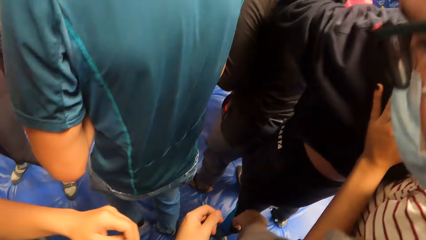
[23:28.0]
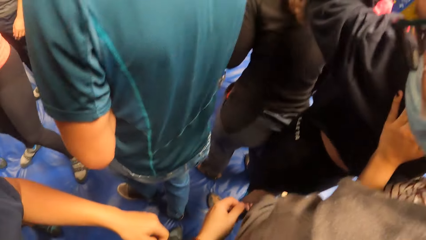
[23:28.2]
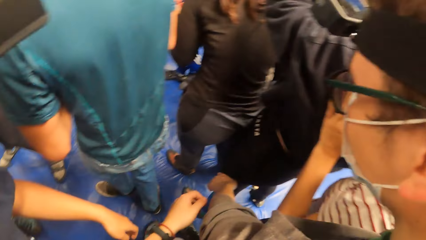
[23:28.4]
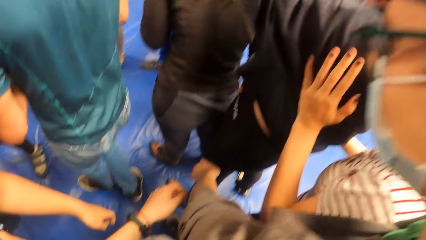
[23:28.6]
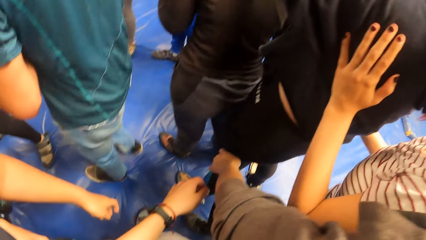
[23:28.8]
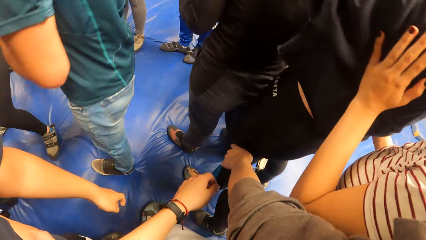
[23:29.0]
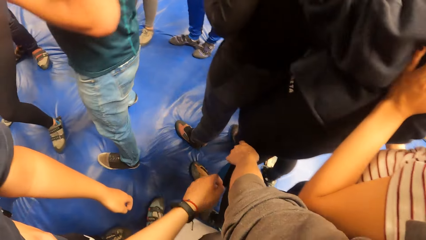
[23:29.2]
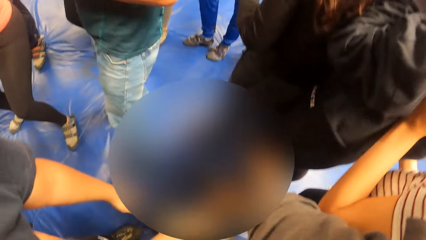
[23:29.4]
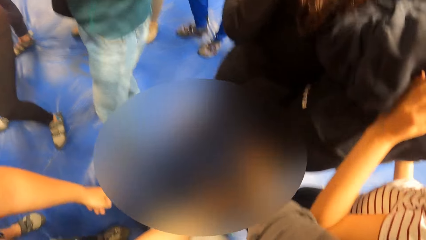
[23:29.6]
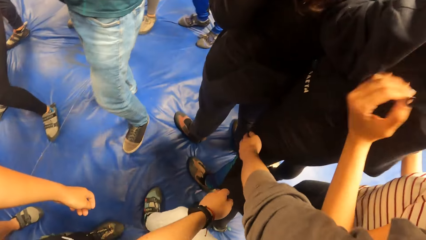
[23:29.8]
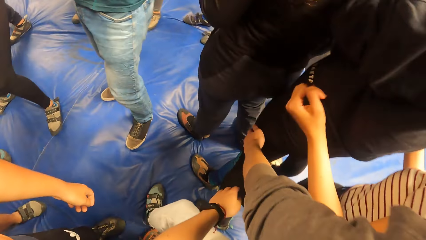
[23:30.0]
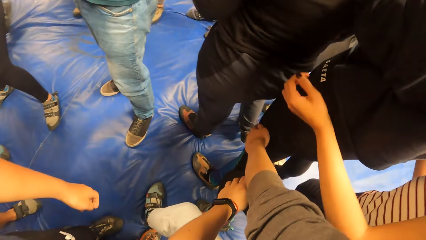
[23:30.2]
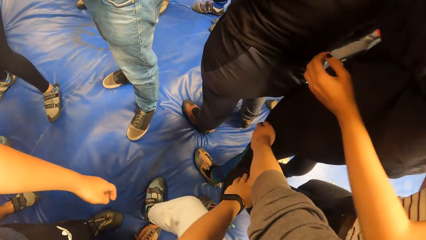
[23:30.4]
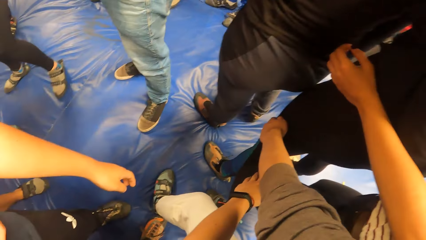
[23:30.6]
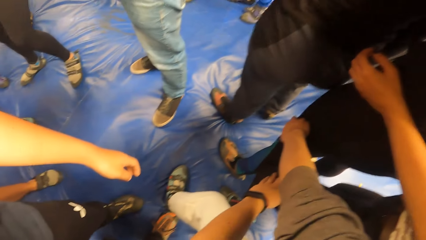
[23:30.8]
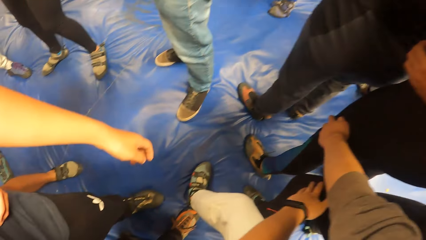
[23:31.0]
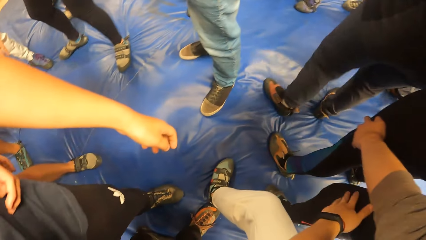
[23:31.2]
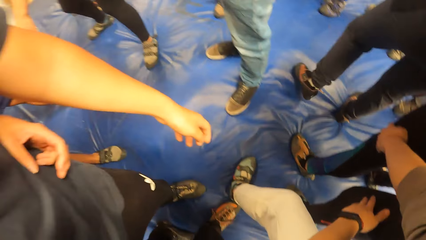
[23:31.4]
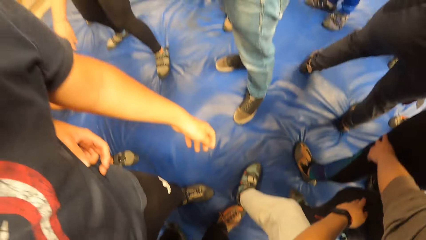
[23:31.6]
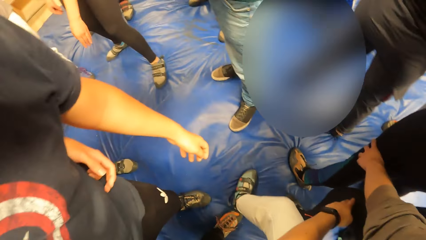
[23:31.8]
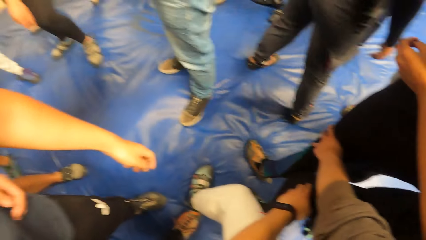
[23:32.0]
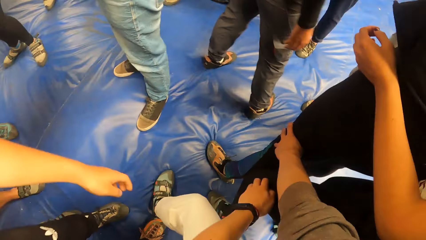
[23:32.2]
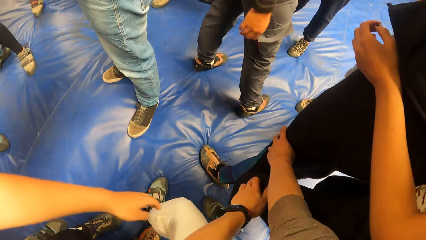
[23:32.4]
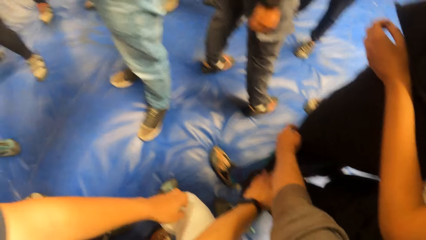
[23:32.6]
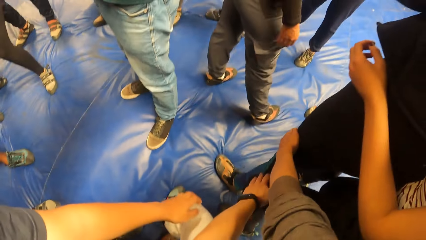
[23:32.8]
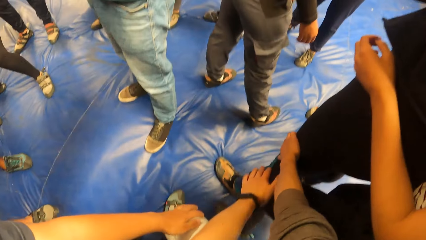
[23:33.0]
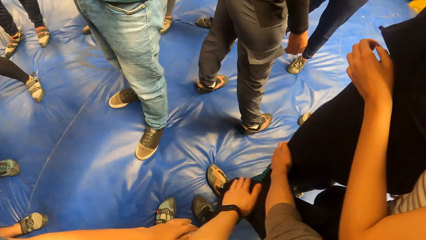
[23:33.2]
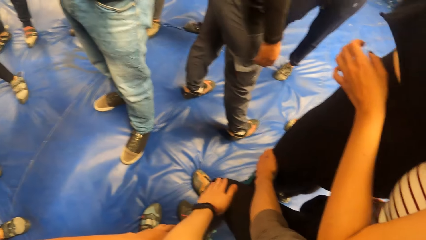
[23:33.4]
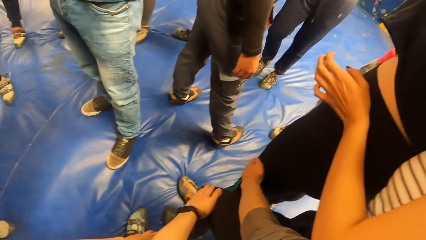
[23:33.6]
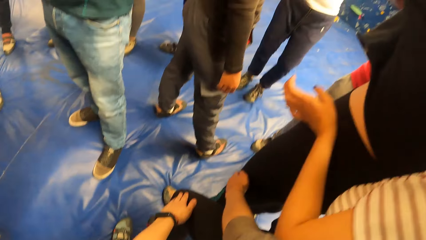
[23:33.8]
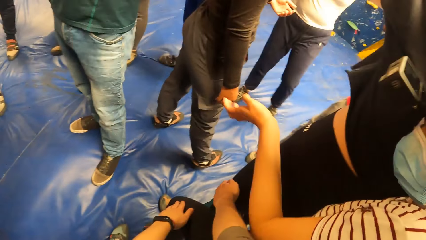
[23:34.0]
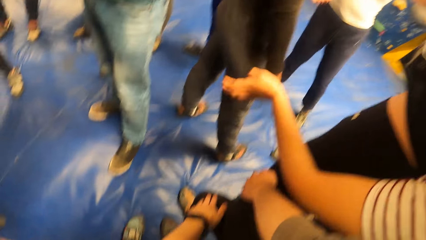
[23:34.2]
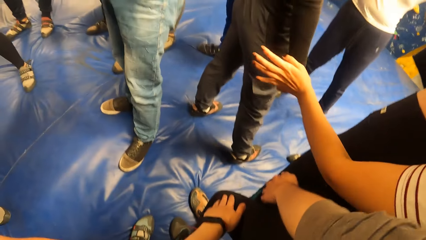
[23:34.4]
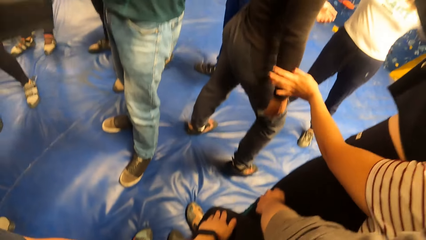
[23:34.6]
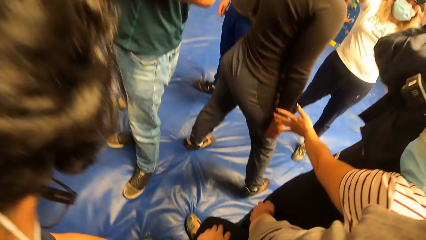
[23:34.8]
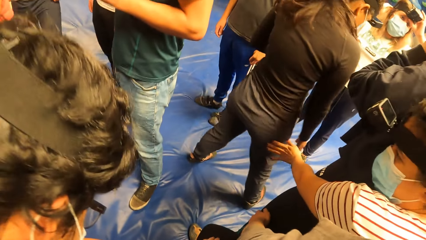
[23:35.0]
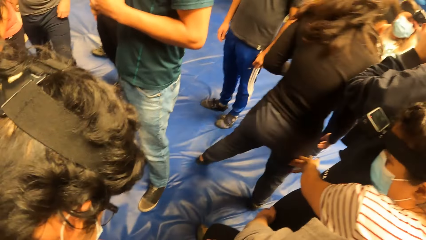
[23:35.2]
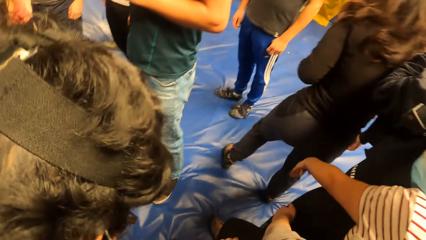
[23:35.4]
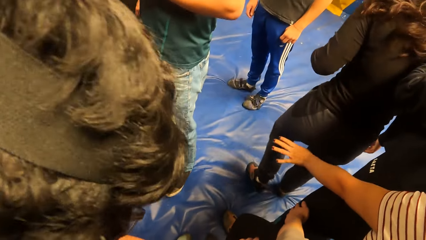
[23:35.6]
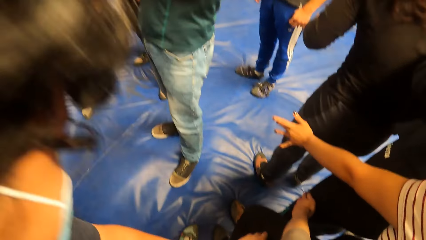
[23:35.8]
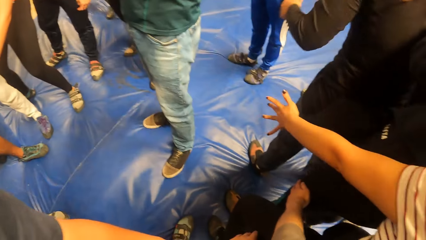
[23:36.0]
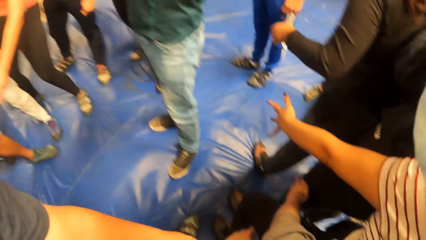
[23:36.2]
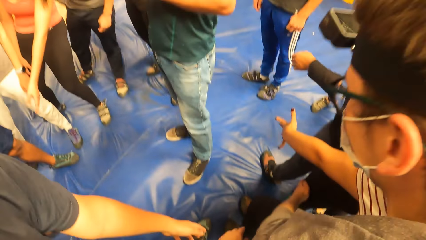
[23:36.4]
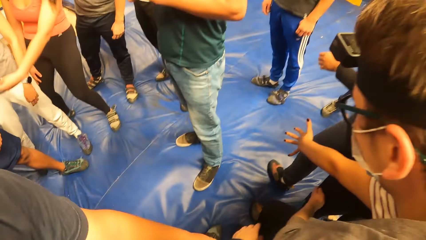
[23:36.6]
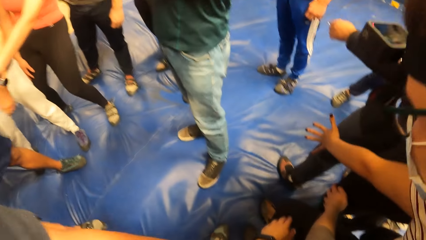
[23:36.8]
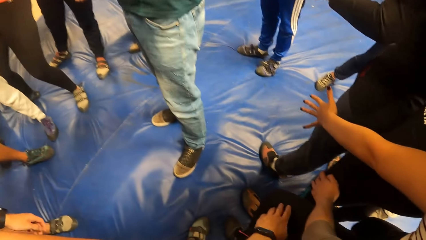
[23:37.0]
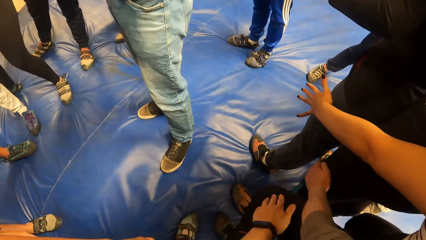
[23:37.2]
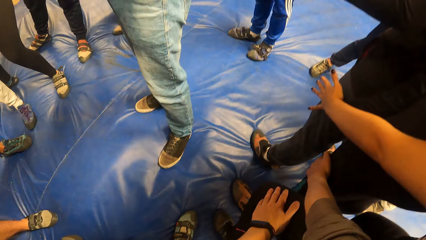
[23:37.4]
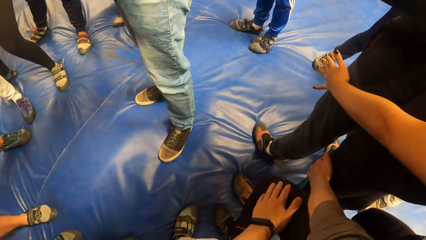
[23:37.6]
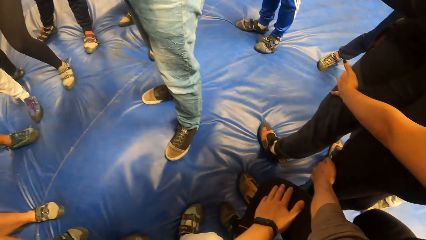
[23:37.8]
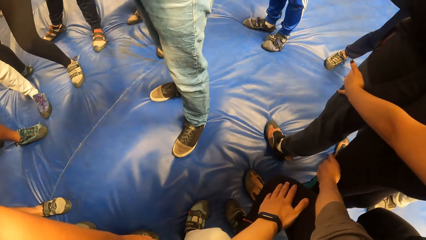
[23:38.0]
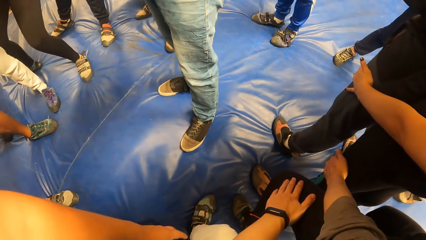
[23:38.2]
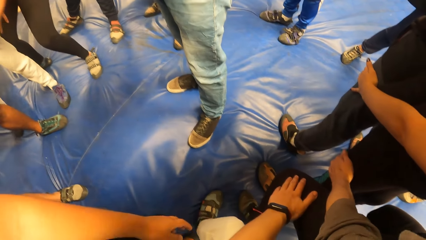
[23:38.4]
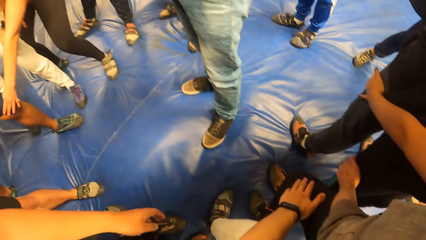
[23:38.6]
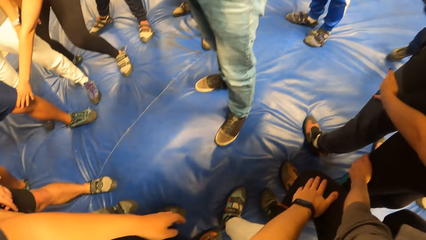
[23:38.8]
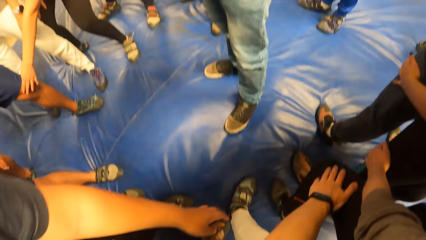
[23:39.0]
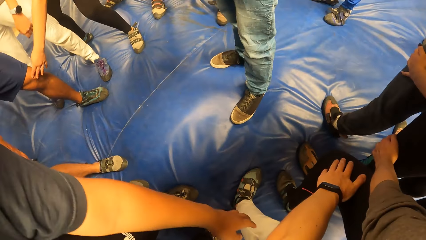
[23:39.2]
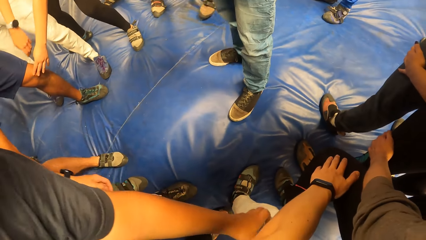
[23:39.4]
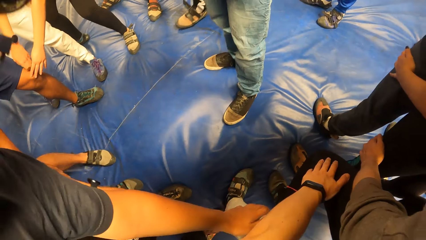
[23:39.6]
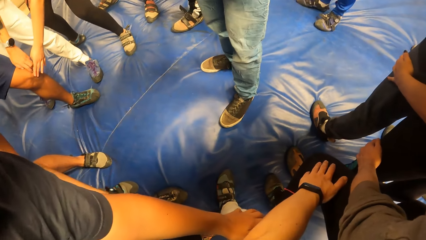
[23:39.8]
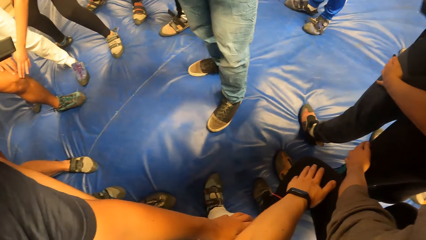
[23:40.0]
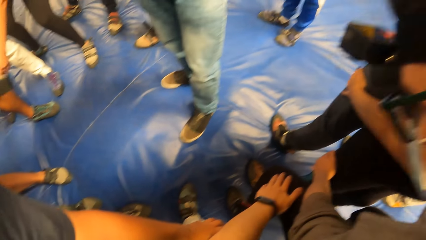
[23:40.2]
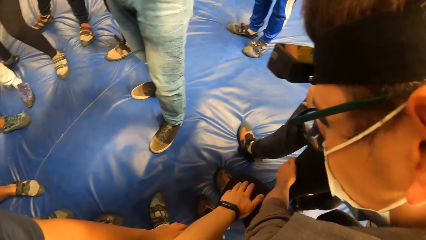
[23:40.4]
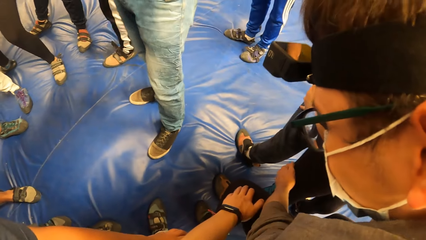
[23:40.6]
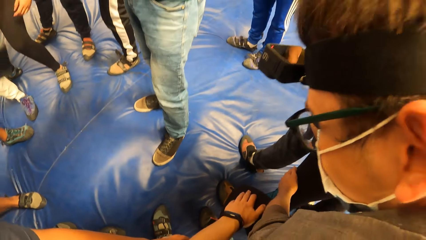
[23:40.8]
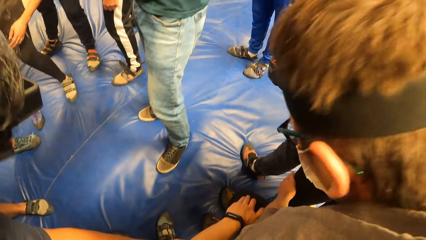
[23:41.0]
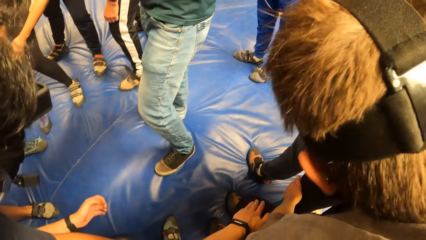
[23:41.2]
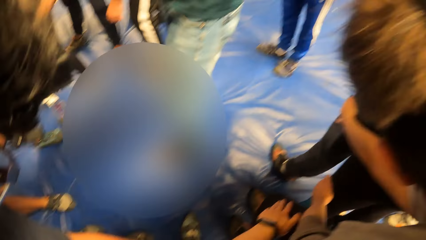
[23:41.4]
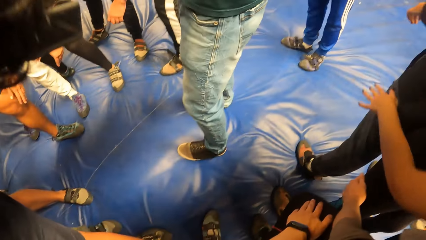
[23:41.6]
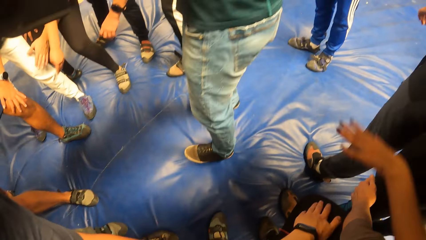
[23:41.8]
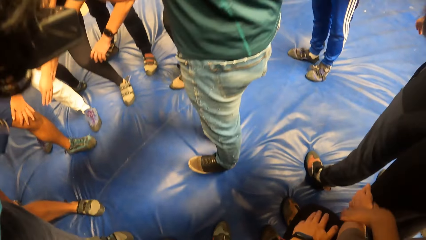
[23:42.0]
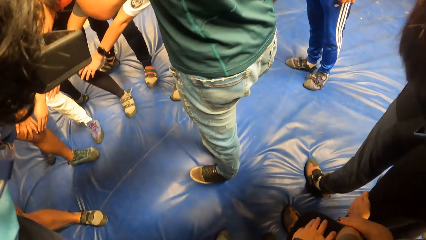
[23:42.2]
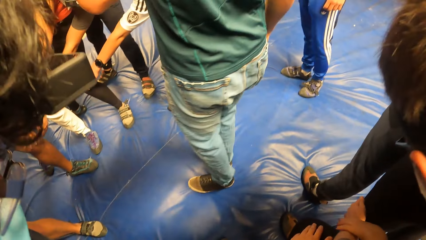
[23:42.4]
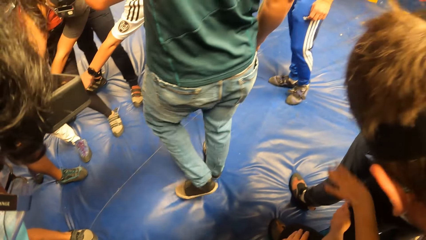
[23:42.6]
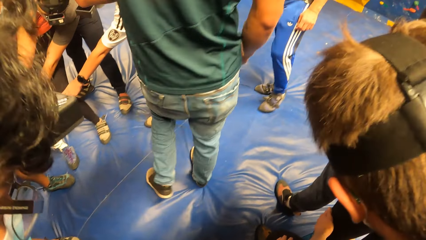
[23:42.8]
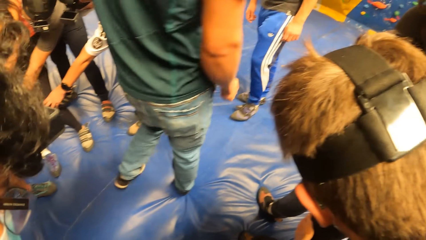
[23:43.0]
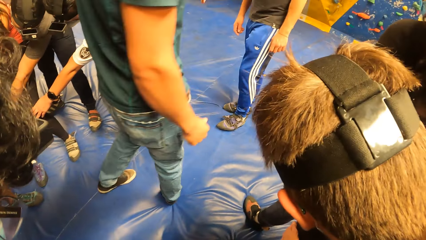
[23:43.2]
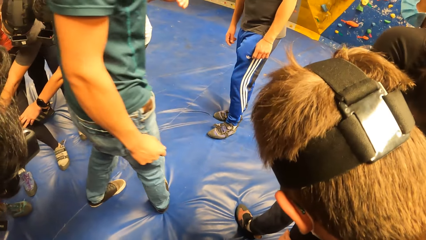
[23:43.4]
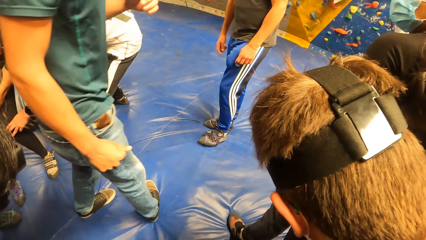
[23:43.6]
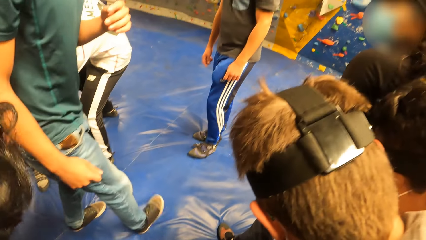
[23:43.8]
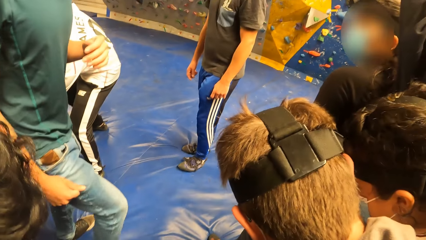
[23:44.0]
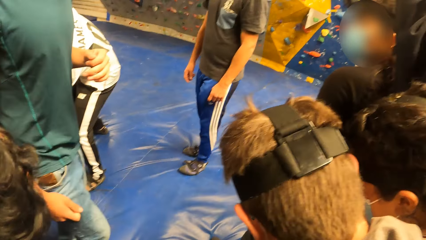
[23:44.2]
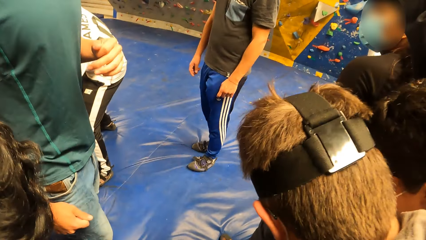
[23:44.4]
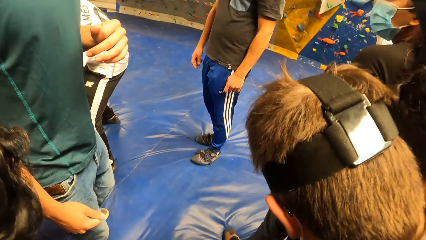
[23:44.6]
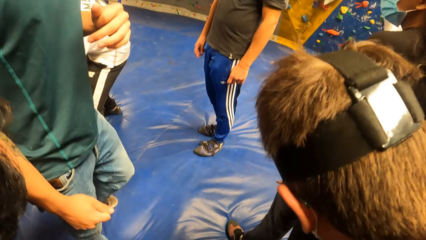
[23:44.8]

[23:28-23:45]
The camera wearer holds the knee of a man. Another man holds the knee of the camera wearer.
